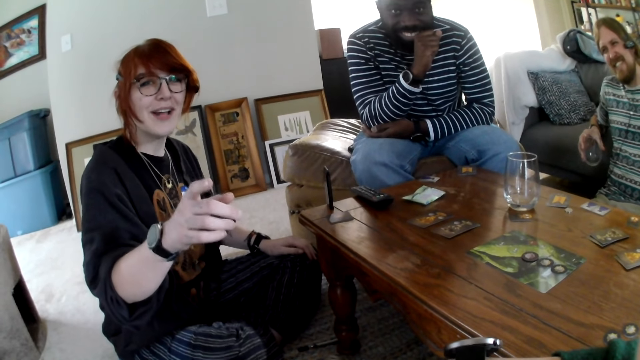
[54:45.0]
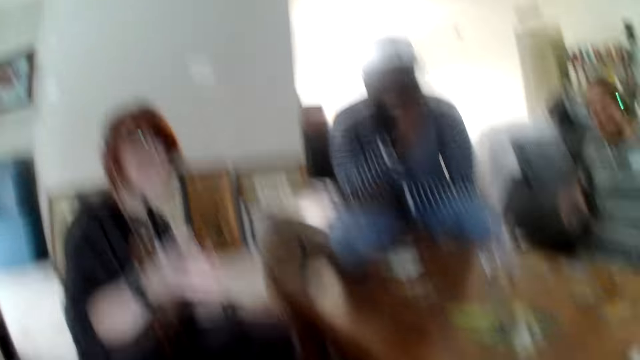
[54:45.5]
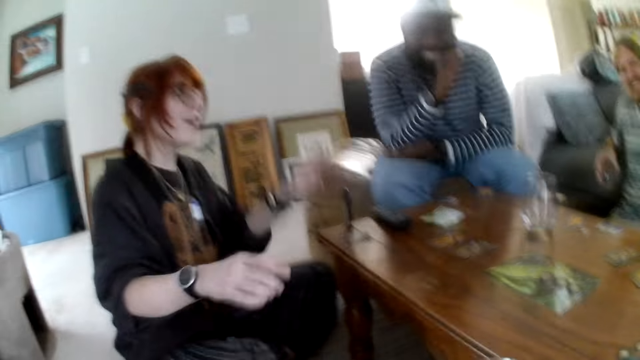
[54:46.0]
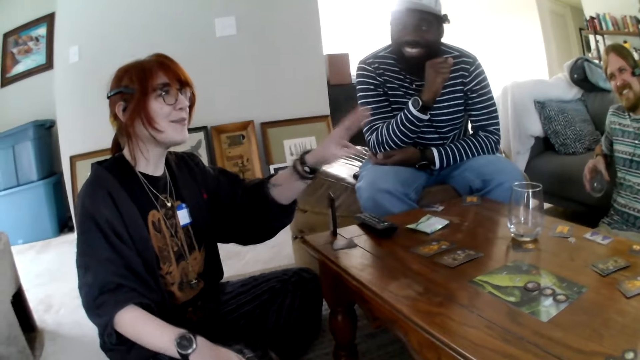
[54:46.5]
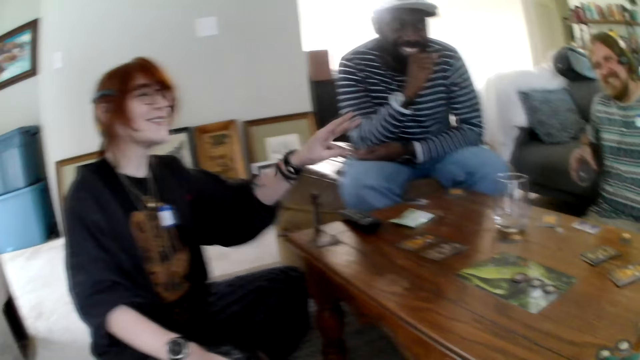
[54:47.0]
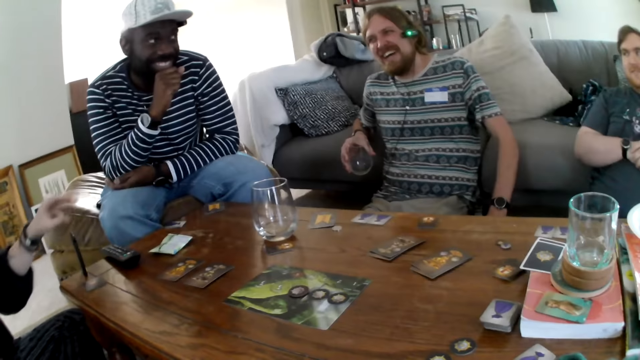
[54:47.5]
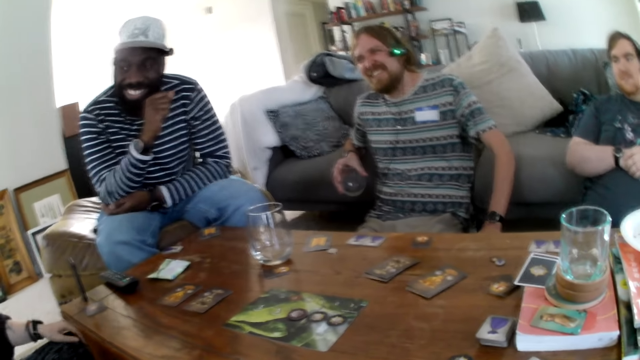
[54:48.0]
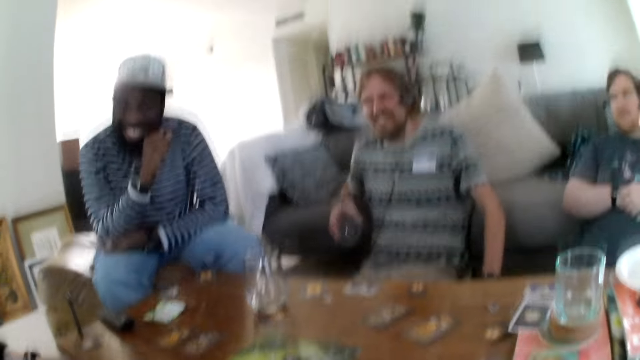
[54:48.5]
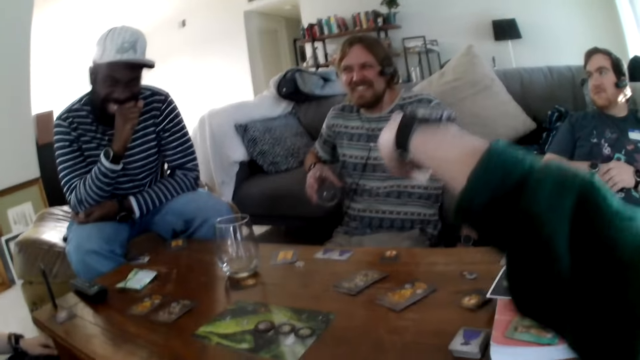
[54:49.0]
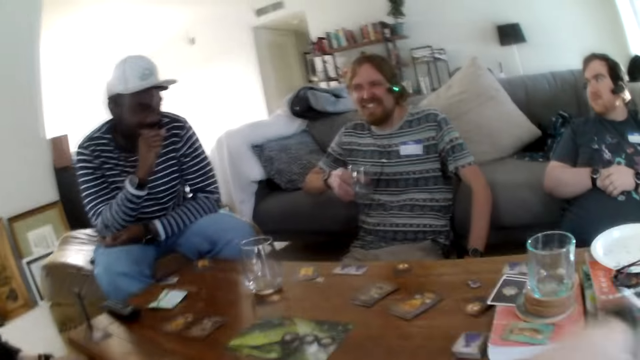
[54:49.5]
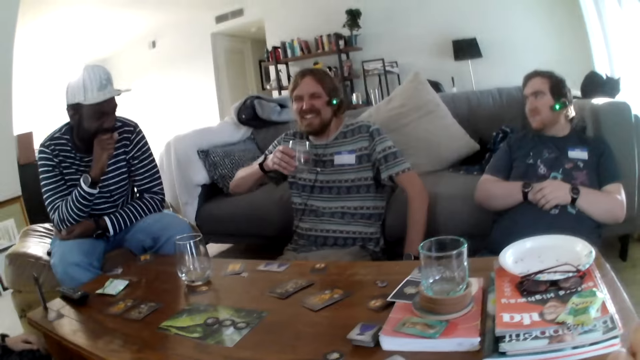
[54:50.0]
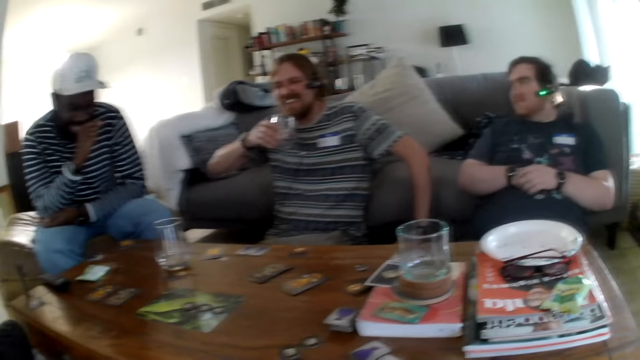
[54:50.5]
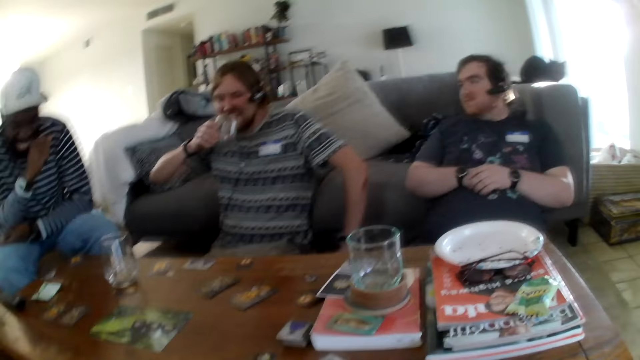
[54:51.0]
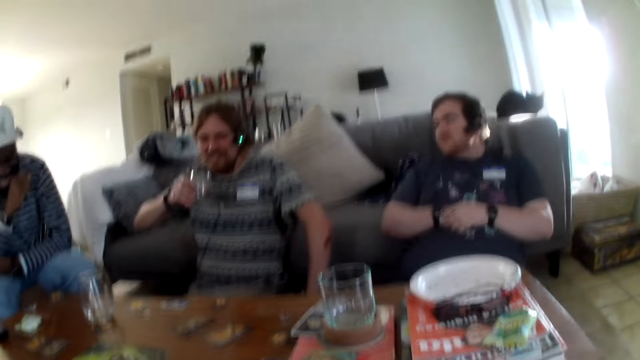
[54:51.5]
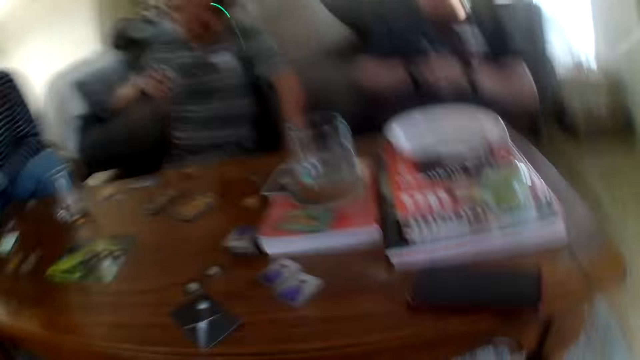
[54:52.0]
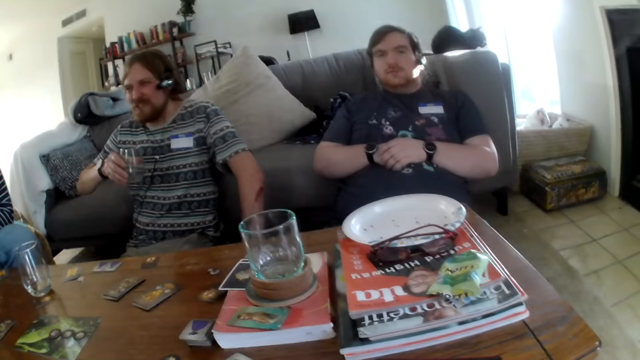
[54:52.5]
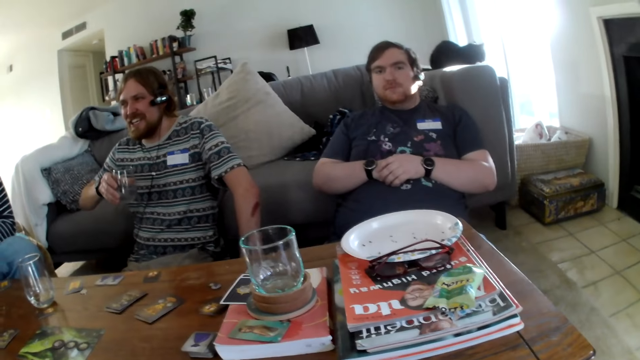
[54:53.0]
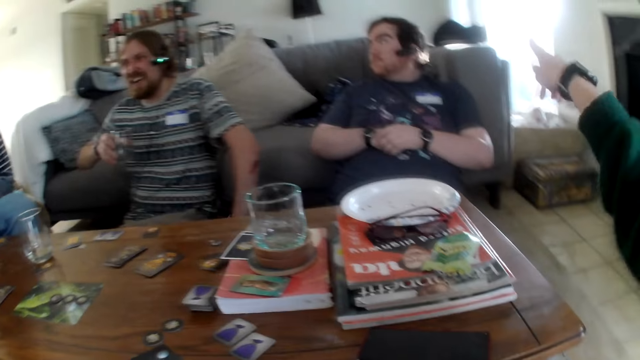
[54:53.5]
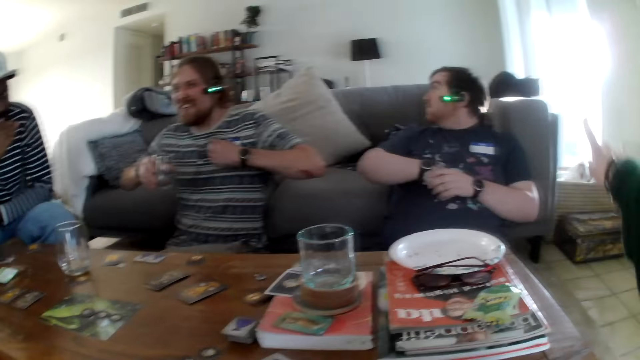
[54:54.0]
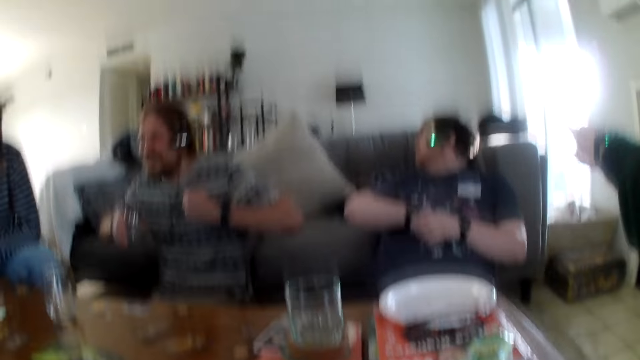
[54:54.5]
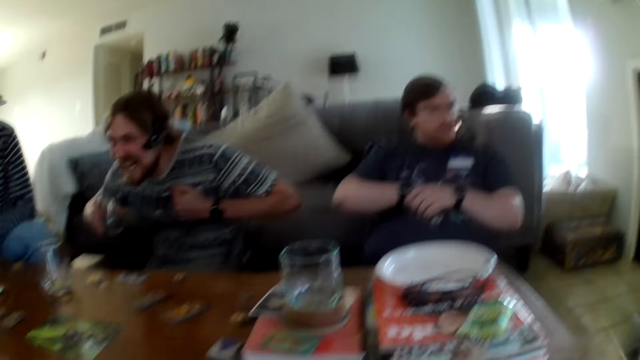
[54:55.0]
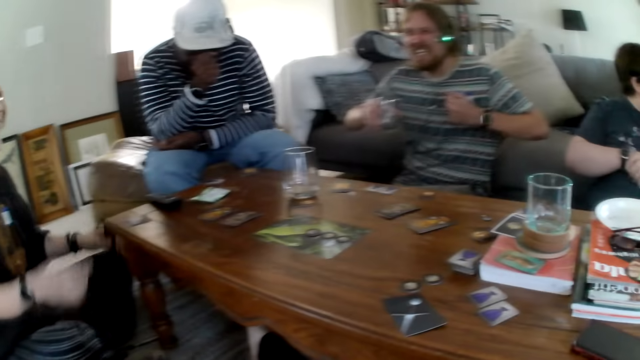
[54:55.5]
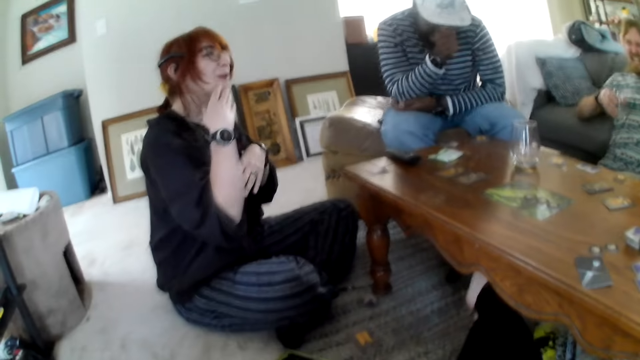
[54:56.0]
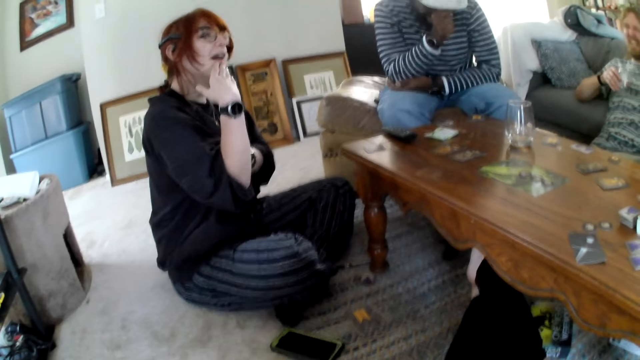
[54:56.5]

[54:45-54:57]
A person points. The person talks to the camera wearer while others laugh. The camera wearer points at the person. They point.

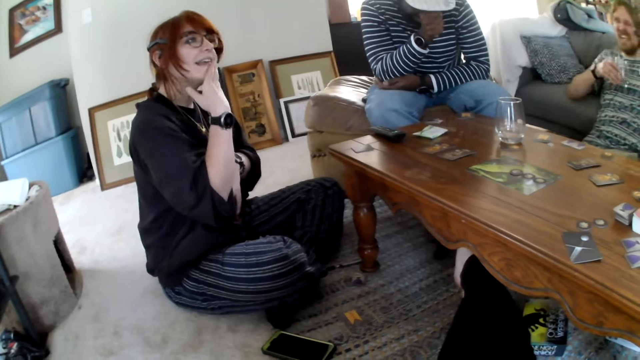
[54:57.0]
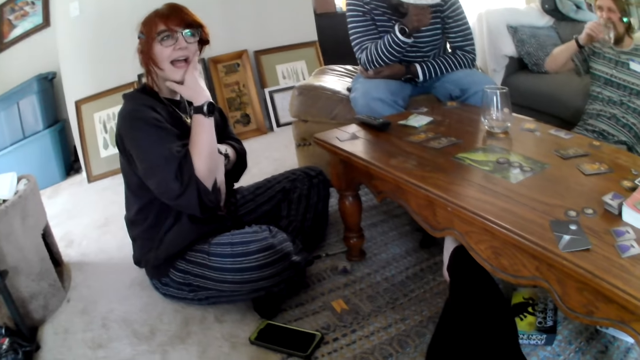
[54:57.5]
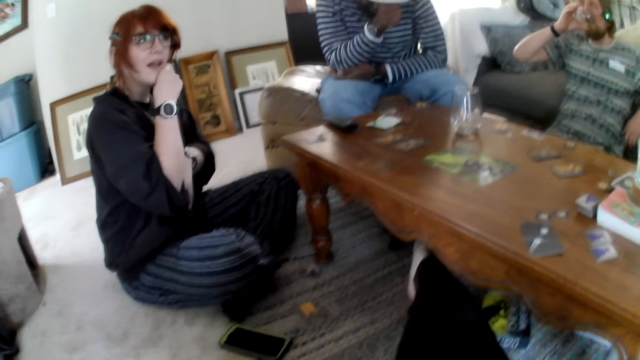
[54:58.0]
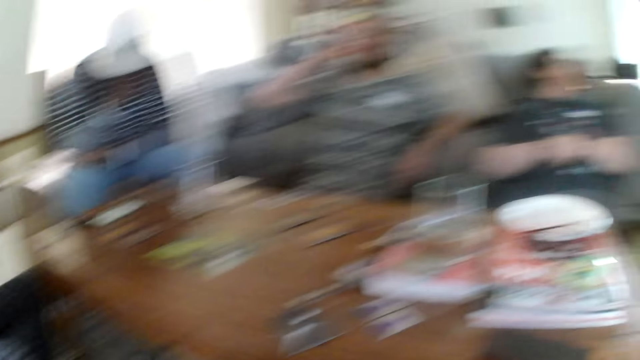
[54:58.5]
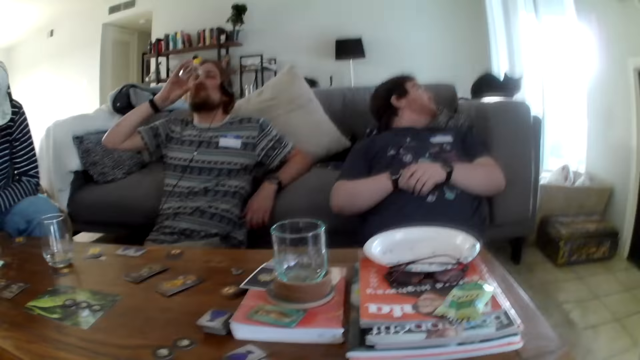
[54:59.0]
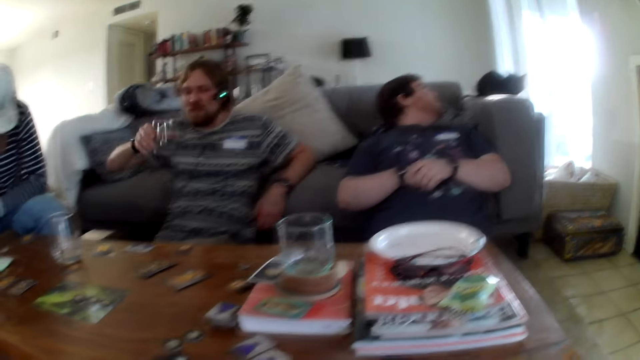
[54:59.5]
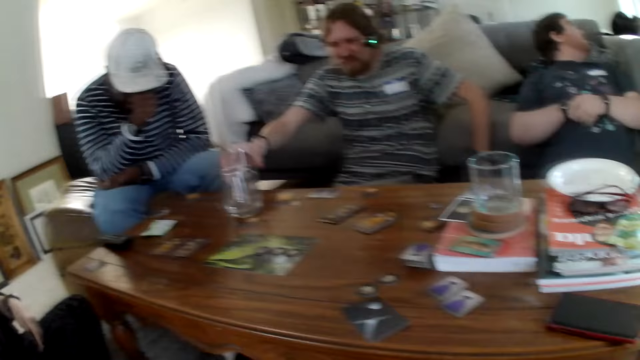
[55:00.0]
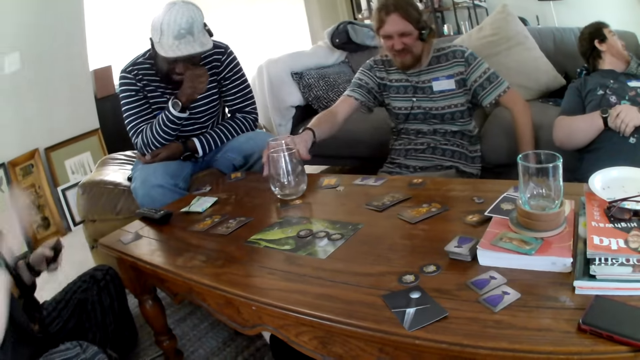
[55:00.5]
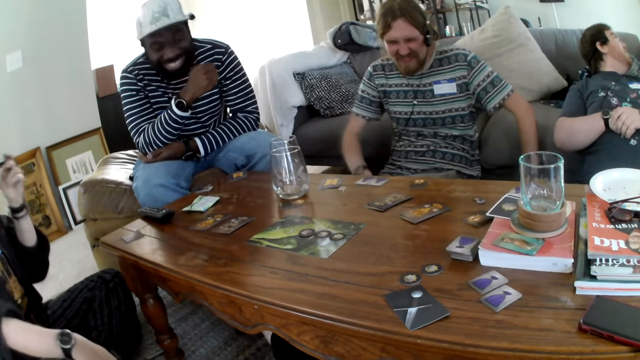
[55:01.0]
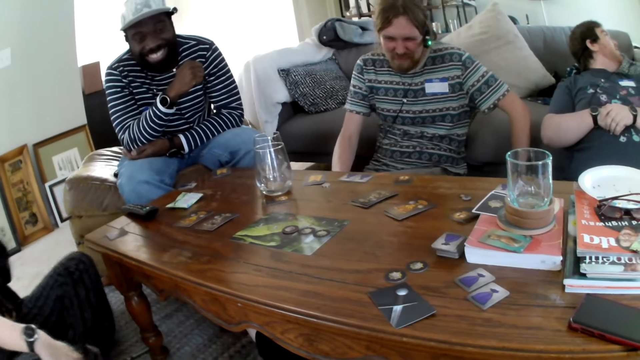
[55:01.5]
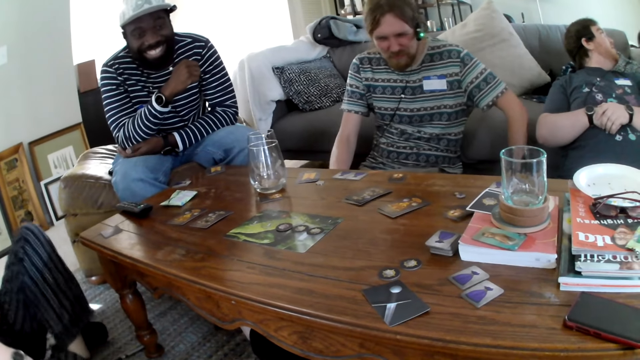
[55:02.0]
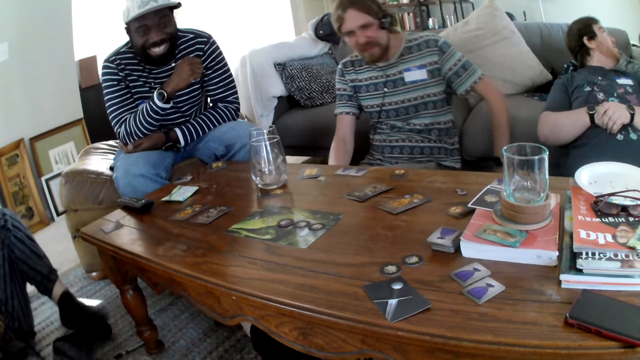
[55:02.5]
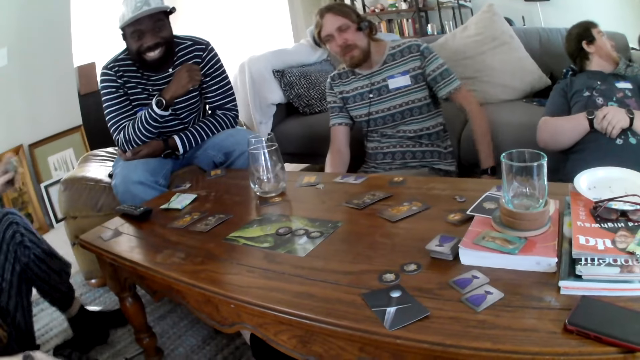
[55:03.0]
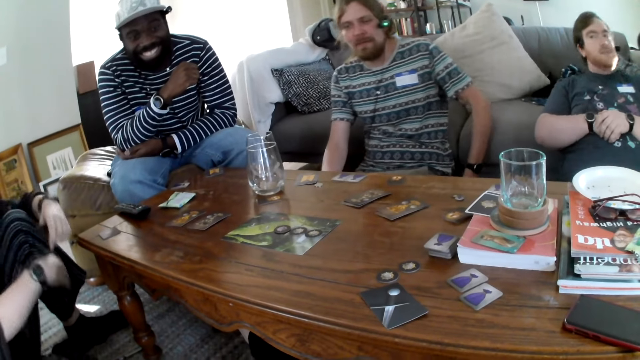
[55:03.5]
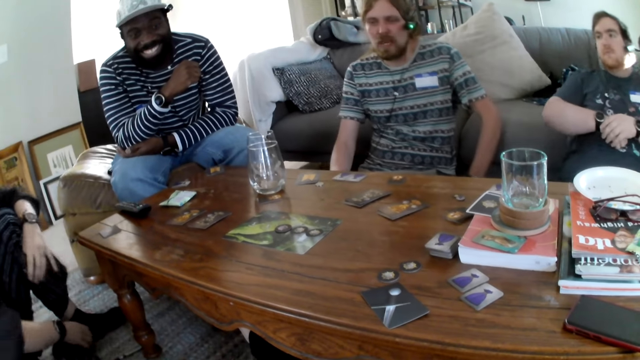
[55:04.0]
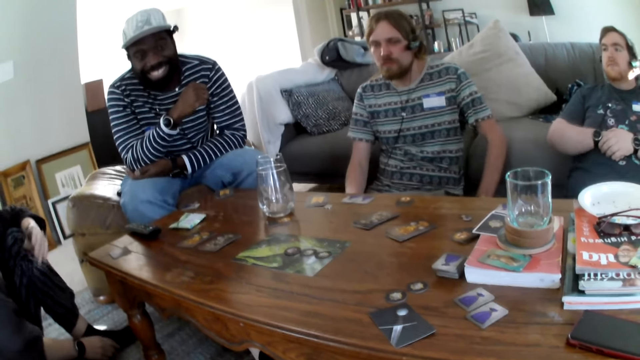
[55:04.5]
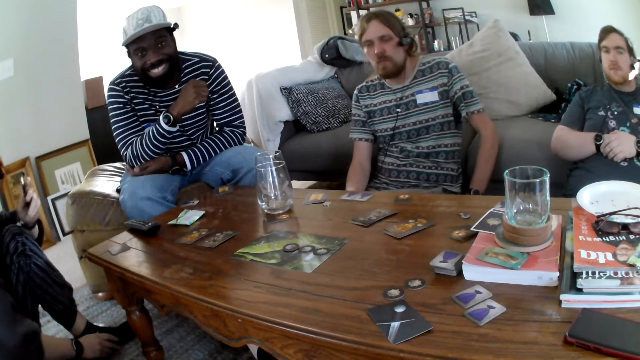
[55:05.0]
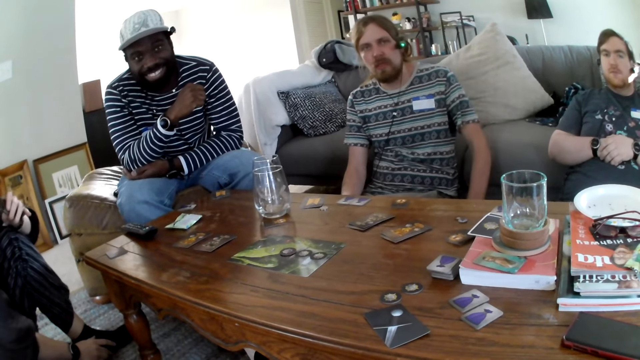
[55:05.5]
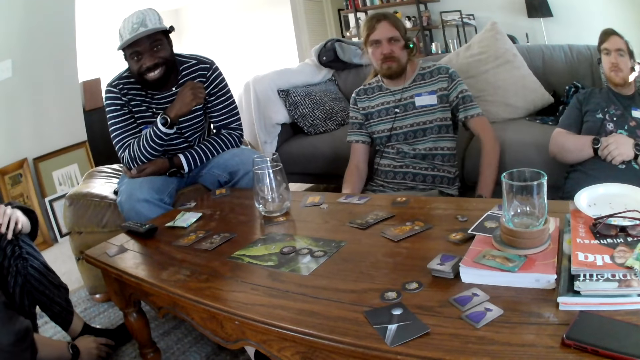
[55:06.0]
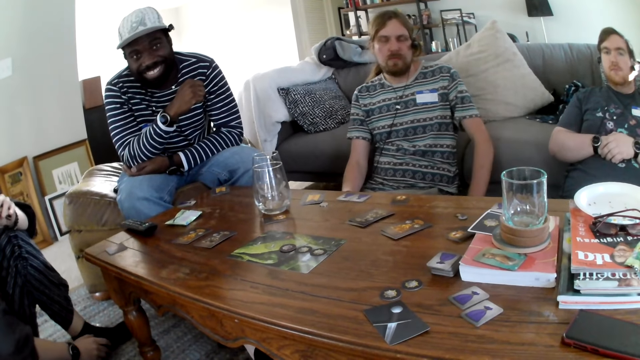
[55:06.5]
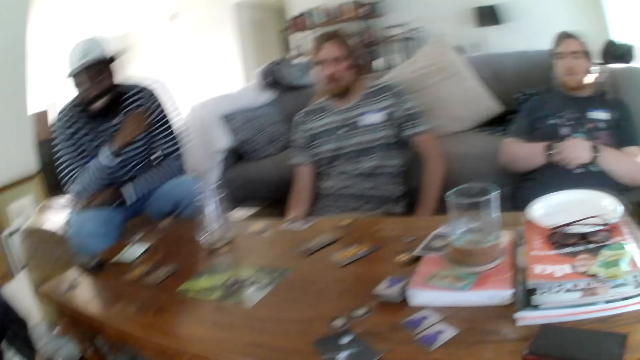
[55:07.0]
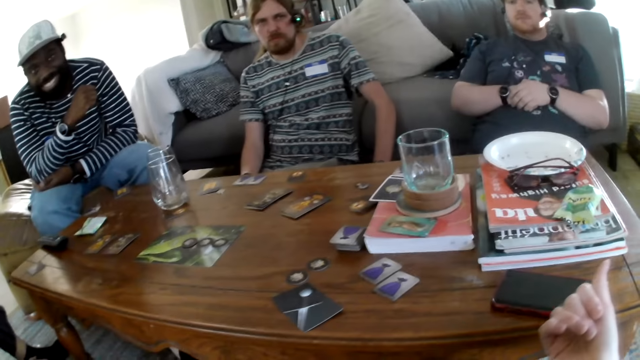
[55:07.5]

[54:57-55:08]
A person raises hands. Another person drinks from the glass and puts the glass on the table. The first person puts a leg on the table.
